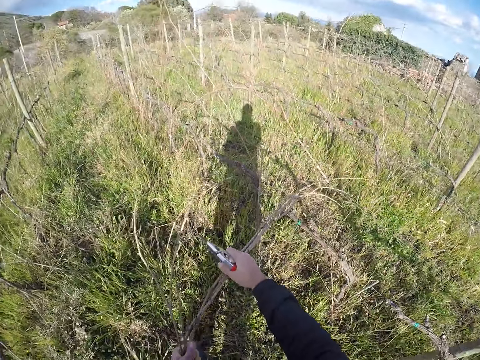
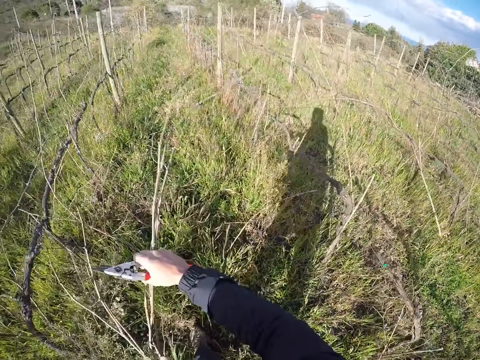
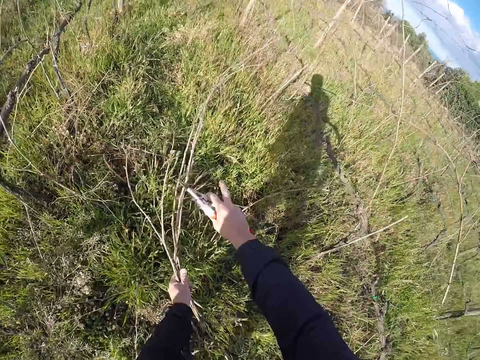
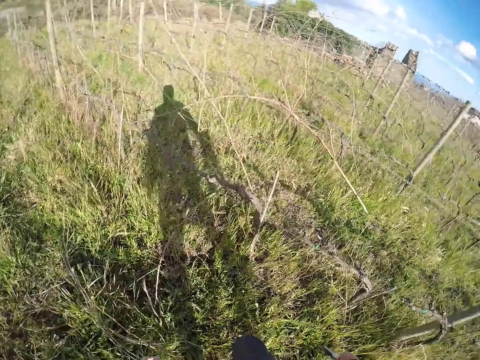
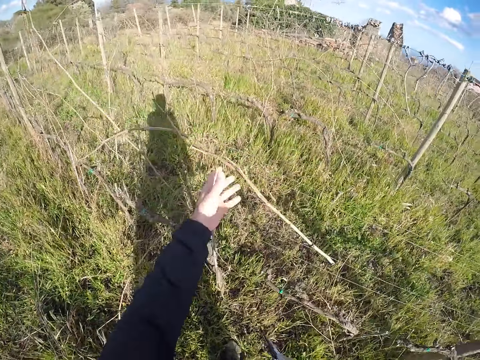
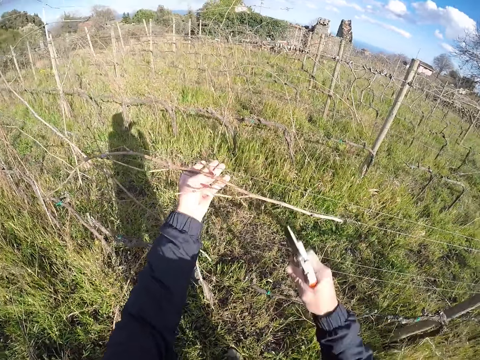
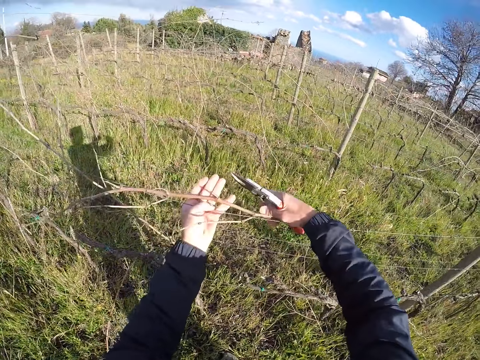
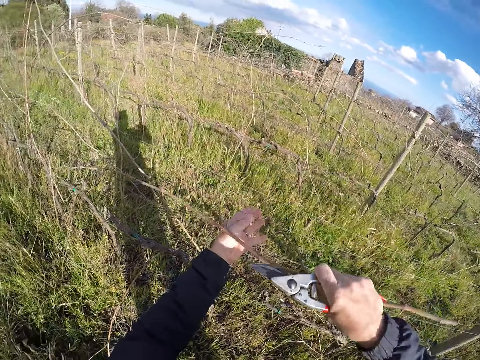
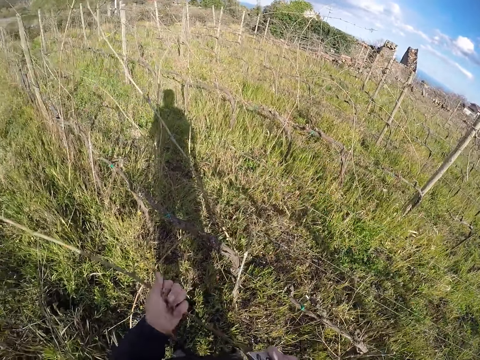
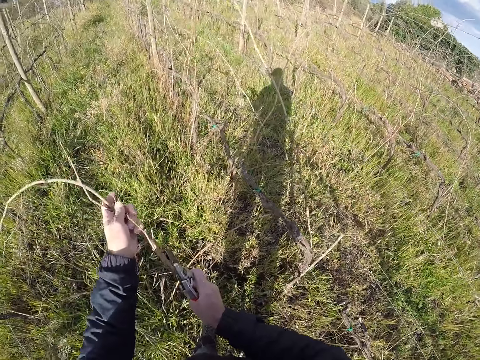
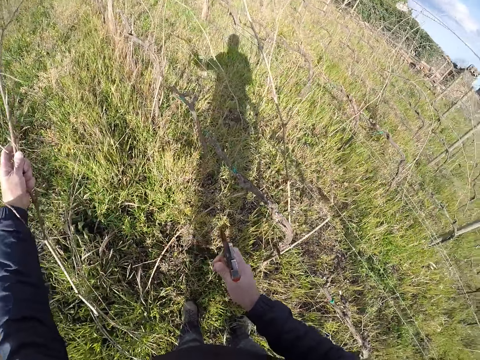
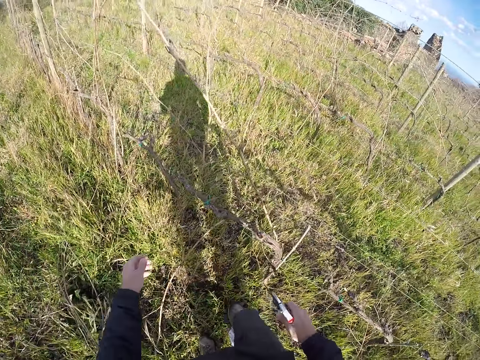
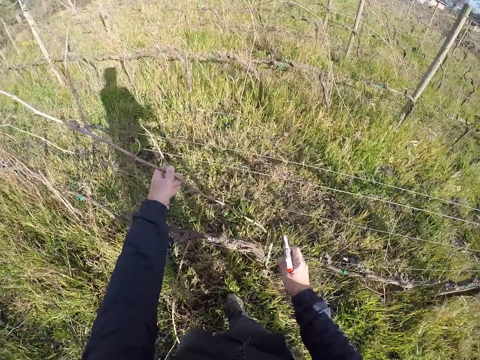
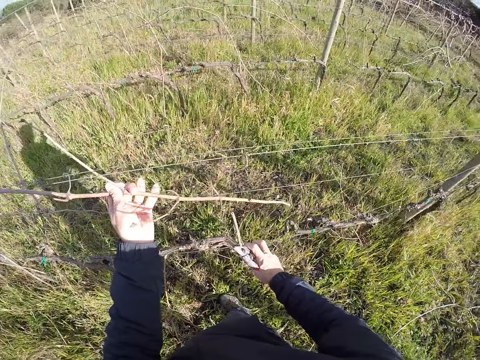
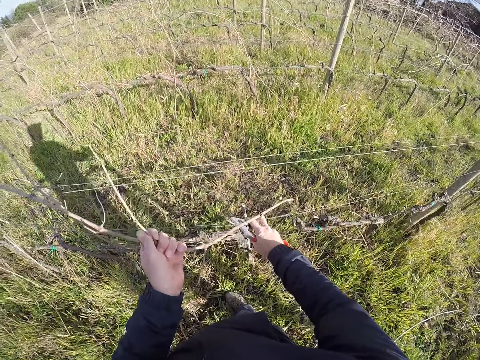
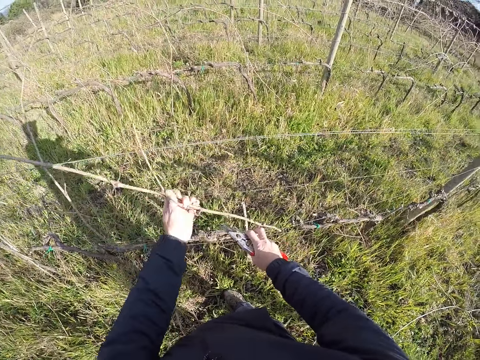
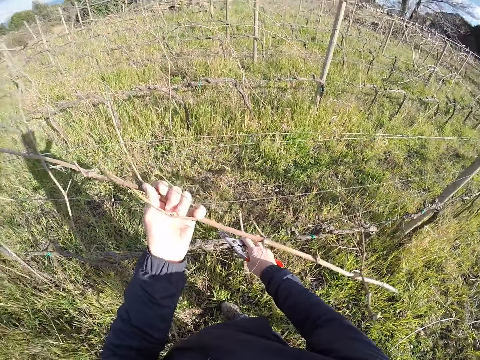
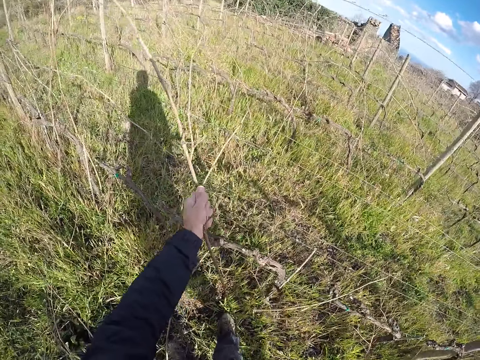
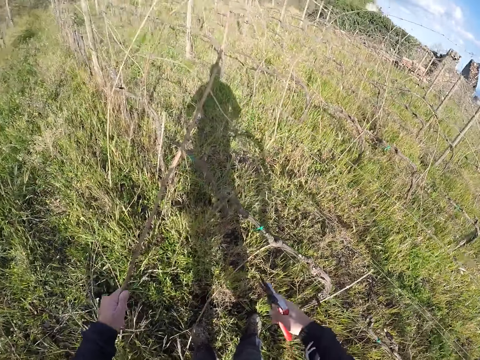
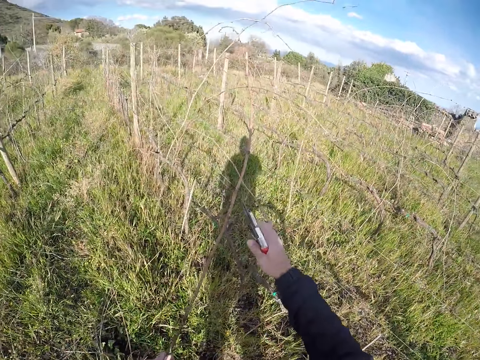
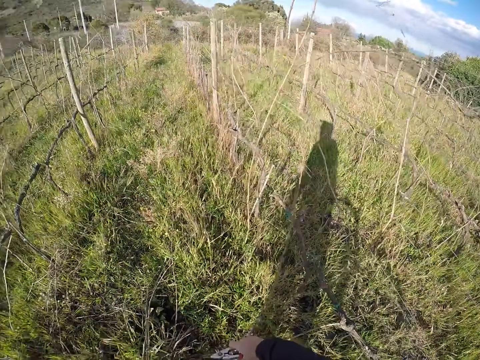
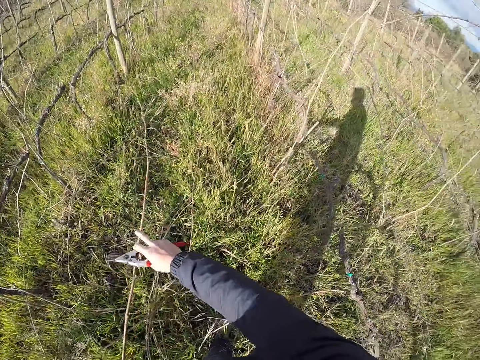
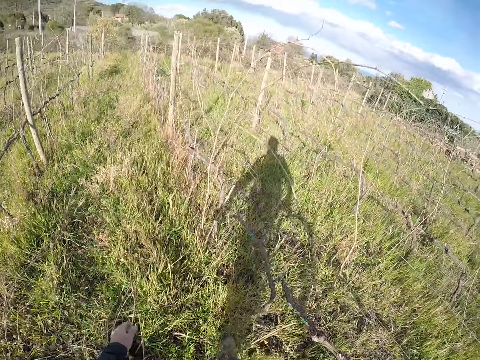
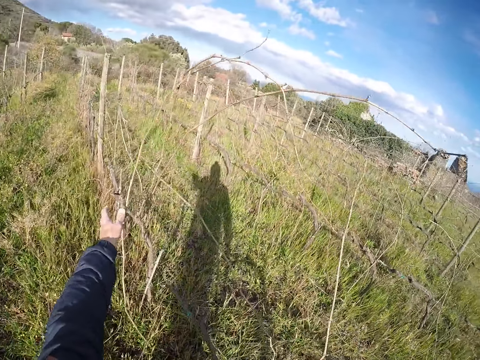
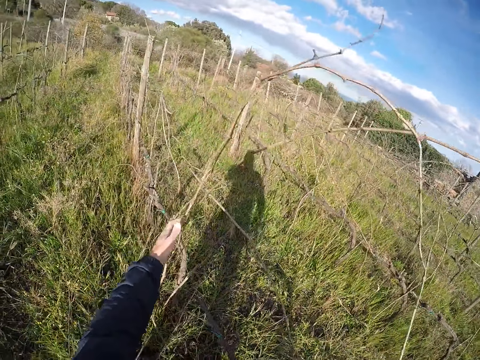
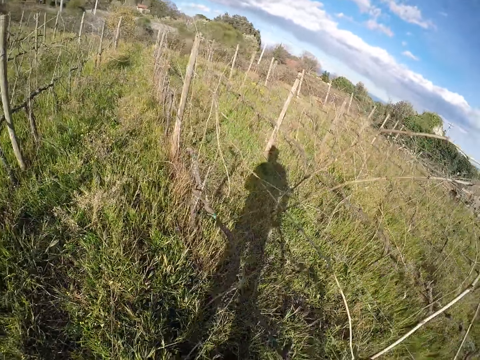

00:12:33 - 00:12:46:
The camera wearer drops the bunch of twigs on the floor with his left hand. He picks a twig from the barb wire with his left hand. He removes the twig from the barb wire with both hands. He drops the twig on the floor with his left hand. He picks a twig from the barb wire with his left hand. He drops the twig on the floor with his left hand.

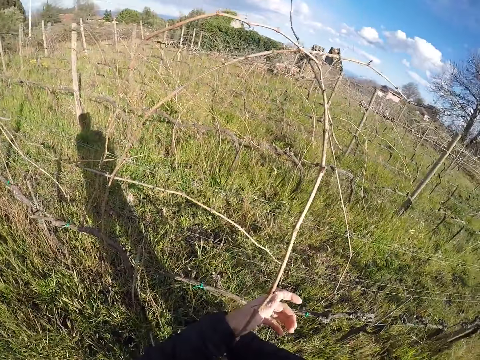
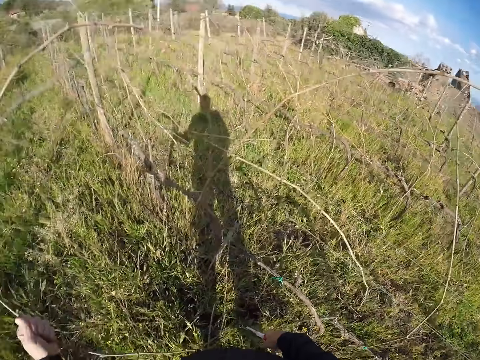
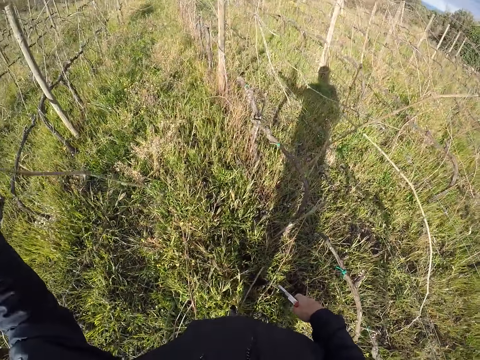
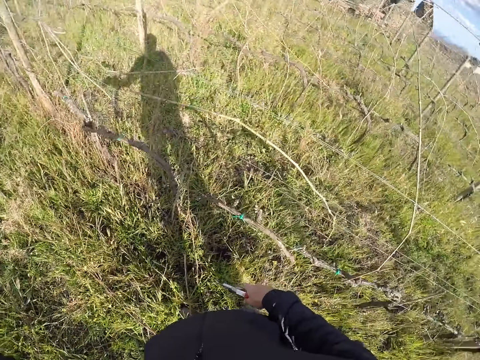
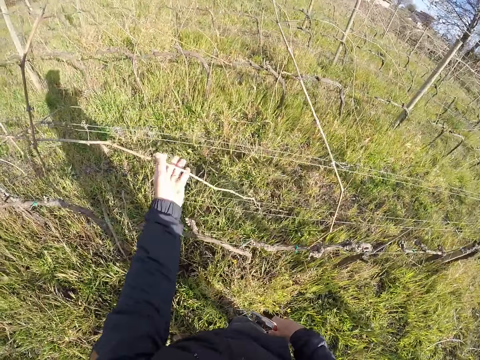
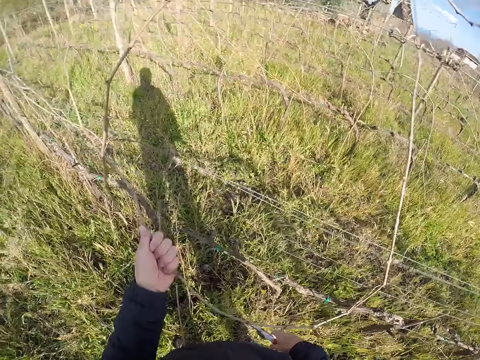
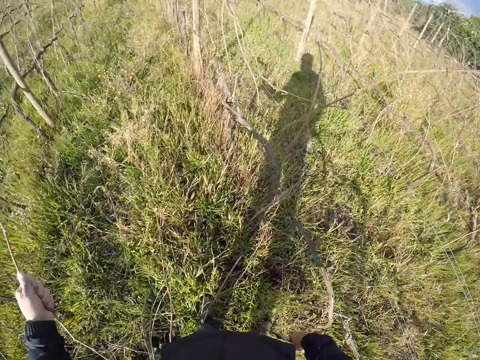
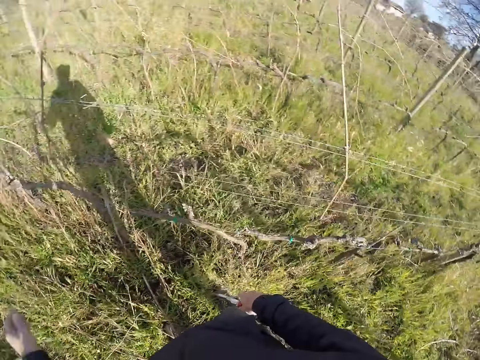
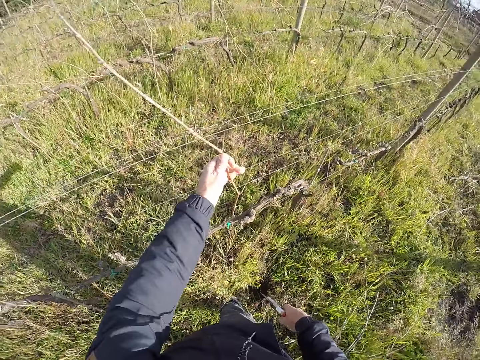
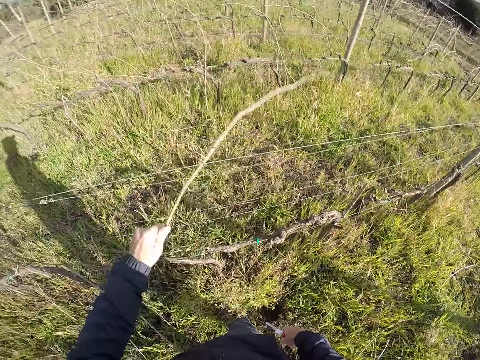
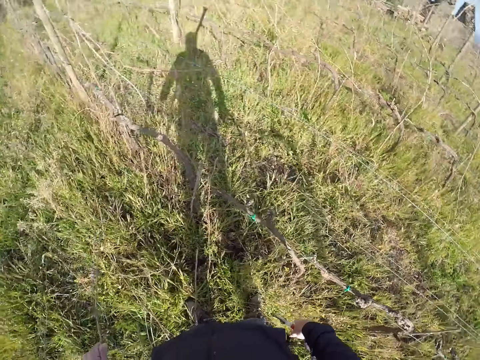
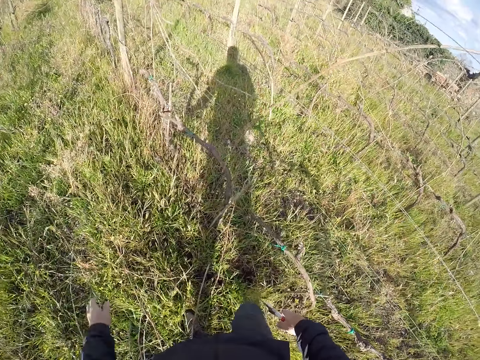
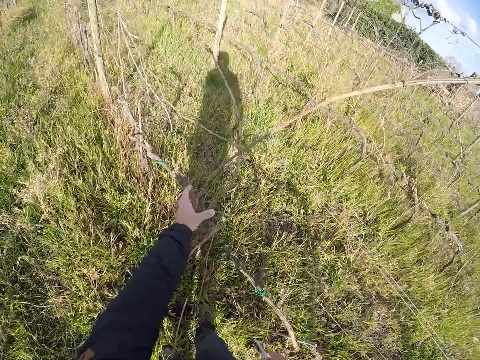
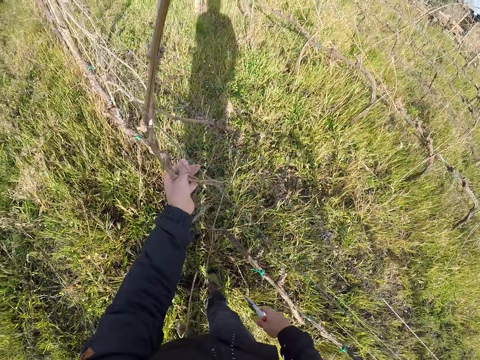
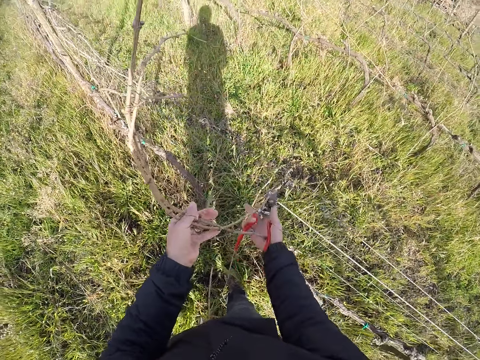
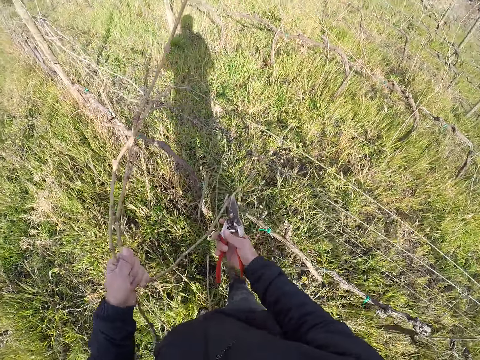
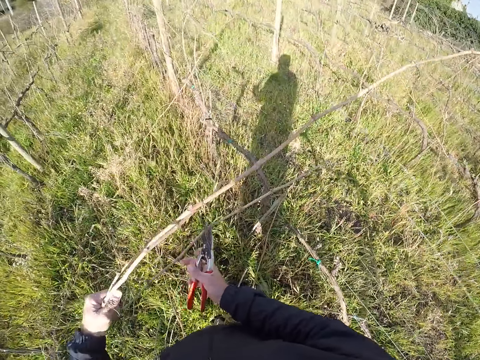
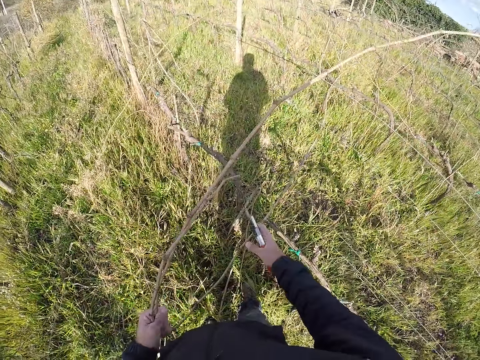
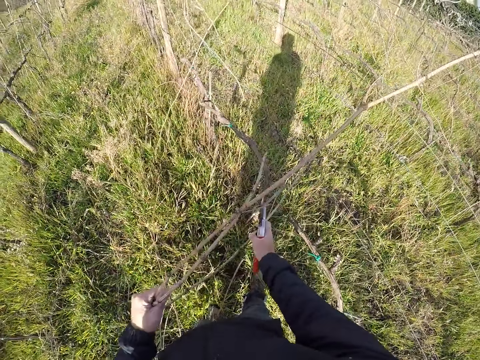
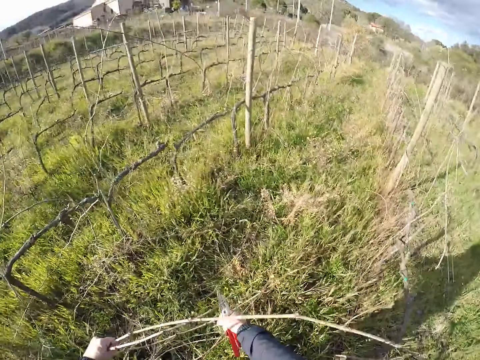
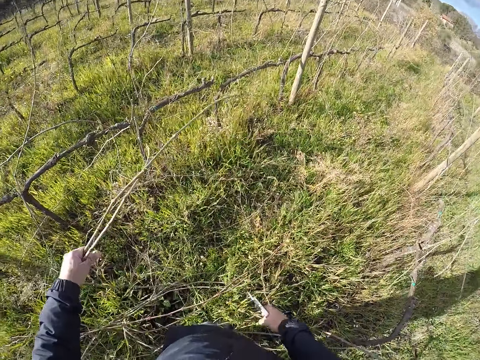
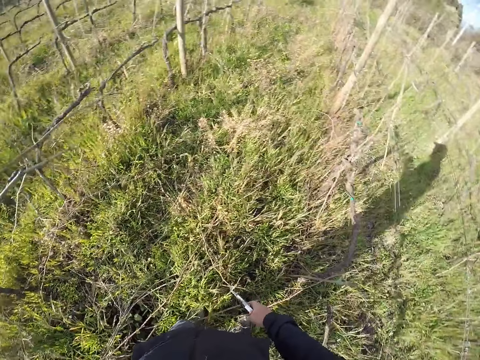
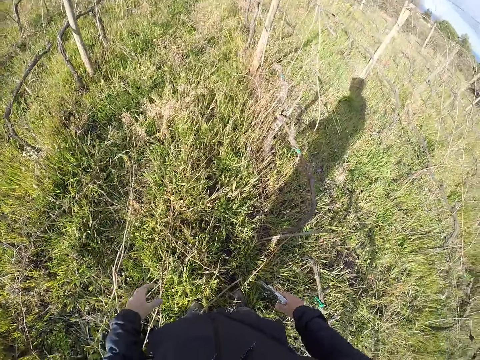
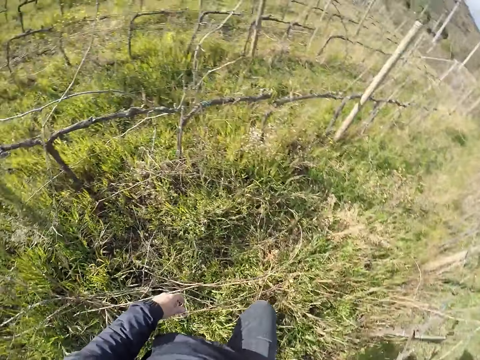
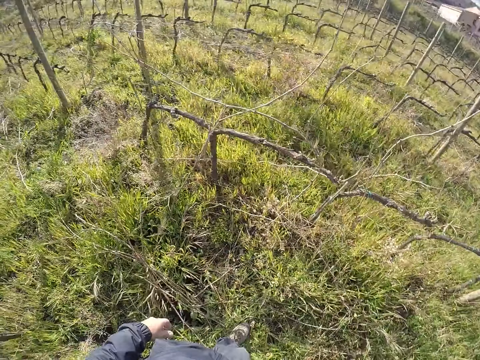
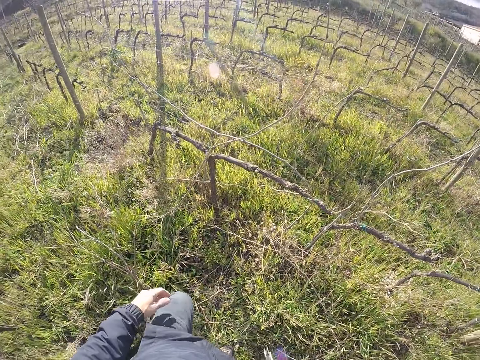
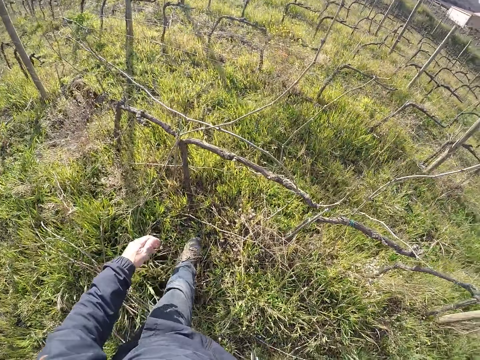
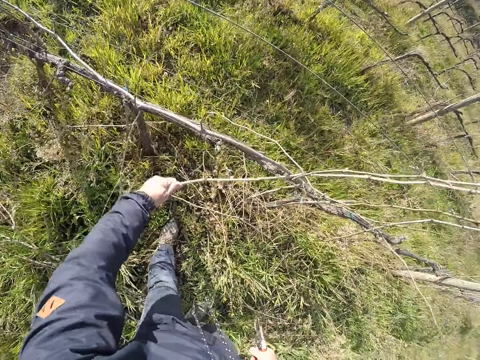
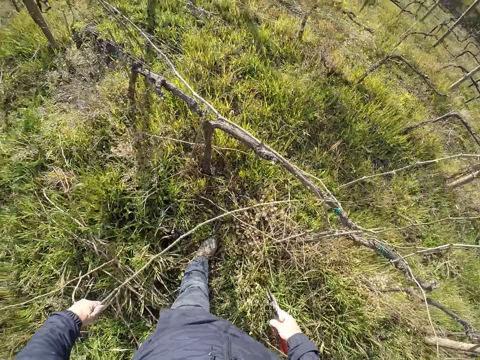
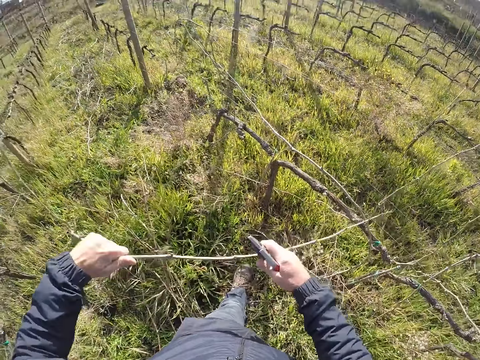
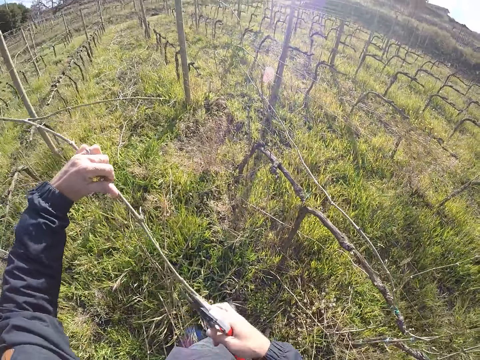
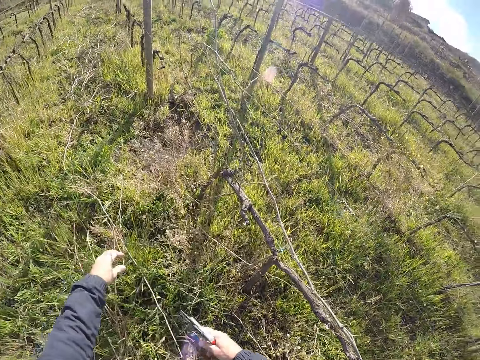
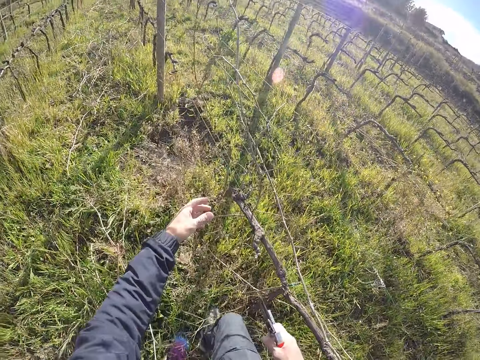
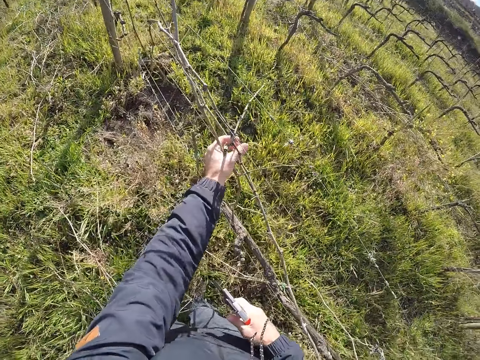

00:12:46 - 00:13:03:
The camera wearer picks a twig from the barb wire with his left hand. He drops the twig on the floor with his left hand. He picks a twig from the barb wire with his left hand. He drops the twig on the floor with his left hand. He picks a twig from the barb wire with his left hand. He drops the twig on the floor with his left hand. He picks a twig from the barb wire with his left hand. He removes the twig from the barb wire with both hands. He drops the twig on the floor with his left hand. He picks a twig from the barb wire with his left hand. He removes the twig from the barb wire with both hands. He drops the twig on the floor with both hands.
